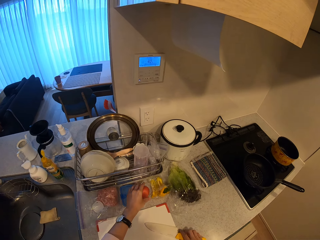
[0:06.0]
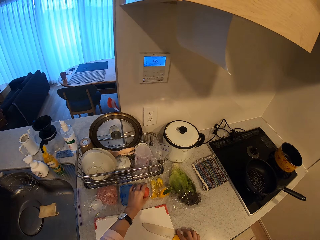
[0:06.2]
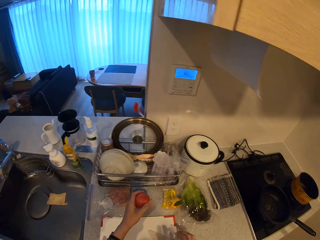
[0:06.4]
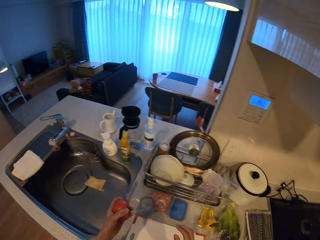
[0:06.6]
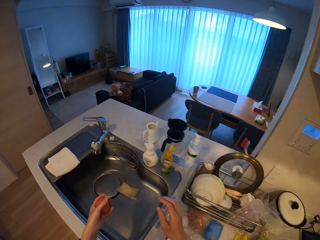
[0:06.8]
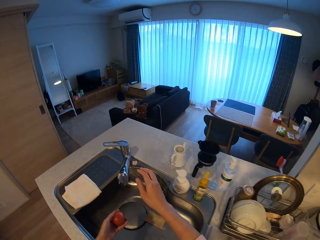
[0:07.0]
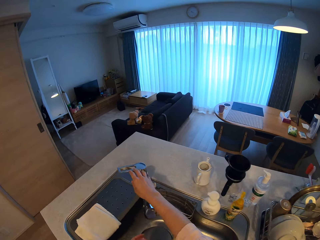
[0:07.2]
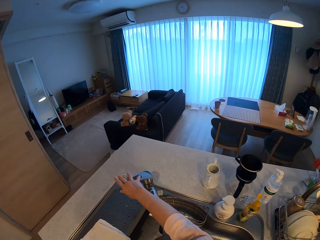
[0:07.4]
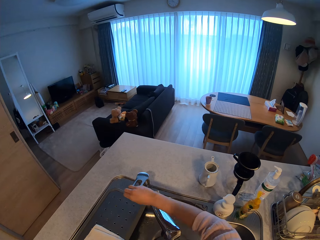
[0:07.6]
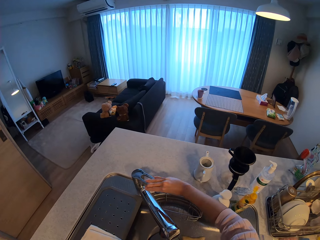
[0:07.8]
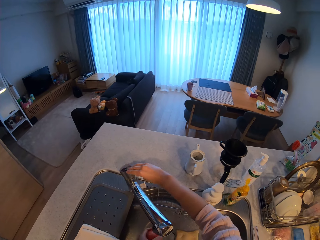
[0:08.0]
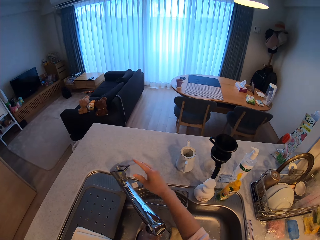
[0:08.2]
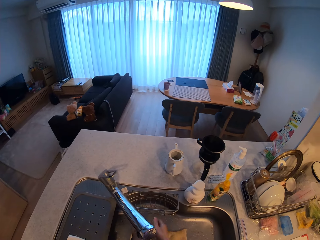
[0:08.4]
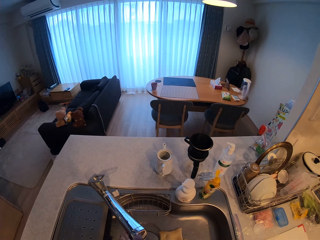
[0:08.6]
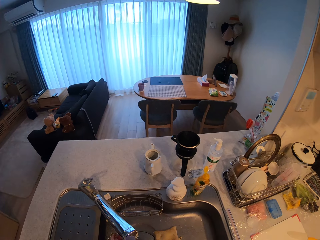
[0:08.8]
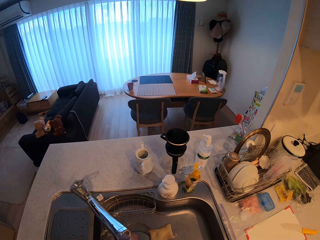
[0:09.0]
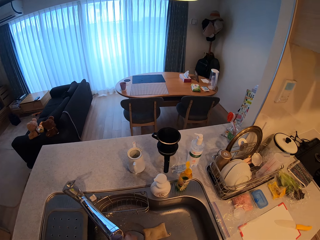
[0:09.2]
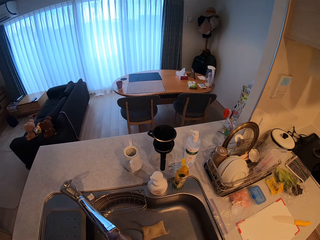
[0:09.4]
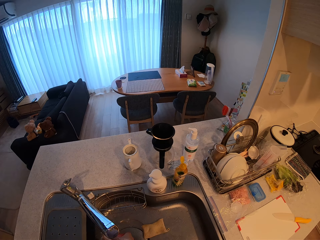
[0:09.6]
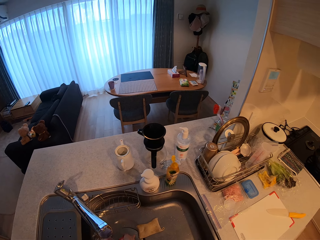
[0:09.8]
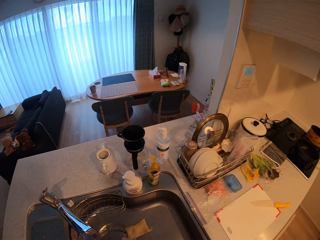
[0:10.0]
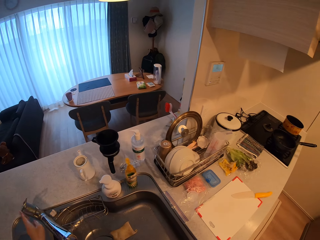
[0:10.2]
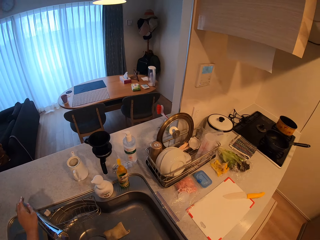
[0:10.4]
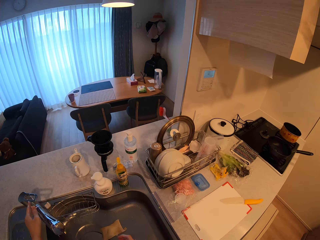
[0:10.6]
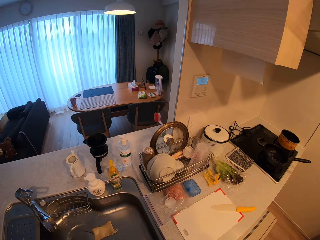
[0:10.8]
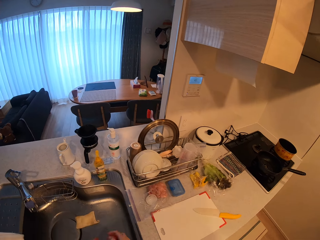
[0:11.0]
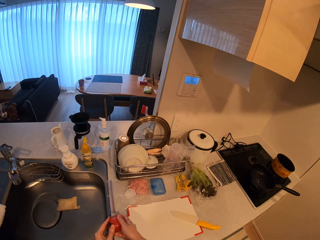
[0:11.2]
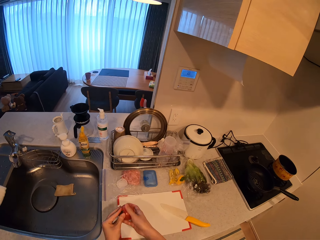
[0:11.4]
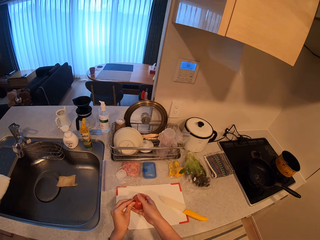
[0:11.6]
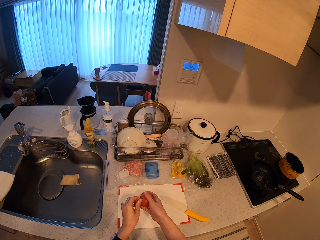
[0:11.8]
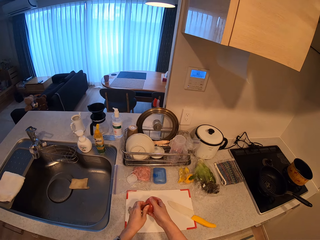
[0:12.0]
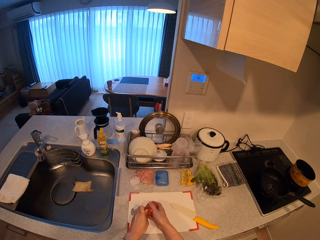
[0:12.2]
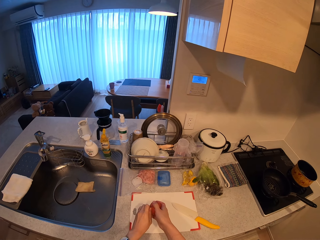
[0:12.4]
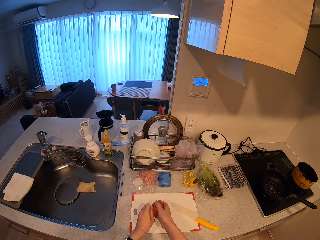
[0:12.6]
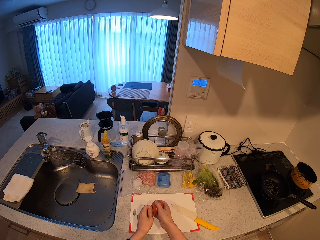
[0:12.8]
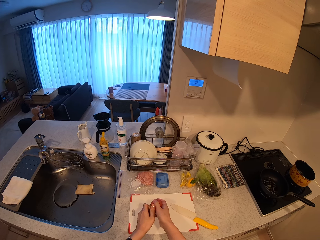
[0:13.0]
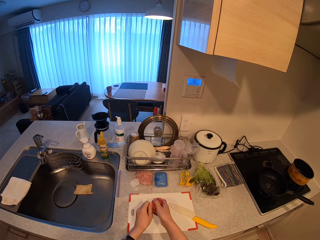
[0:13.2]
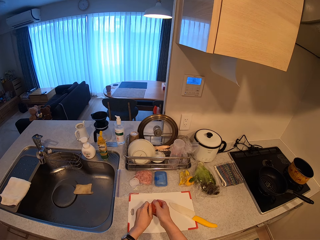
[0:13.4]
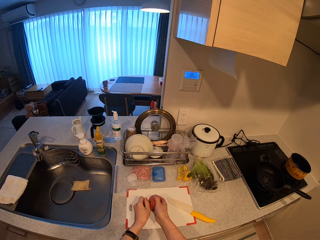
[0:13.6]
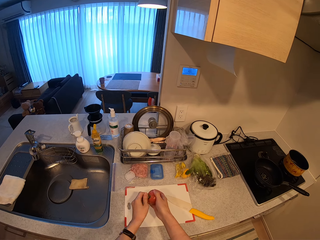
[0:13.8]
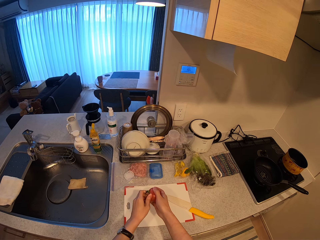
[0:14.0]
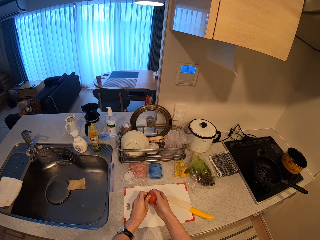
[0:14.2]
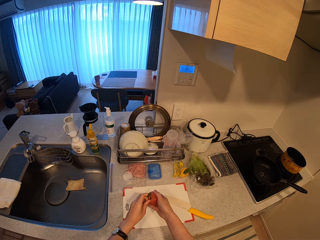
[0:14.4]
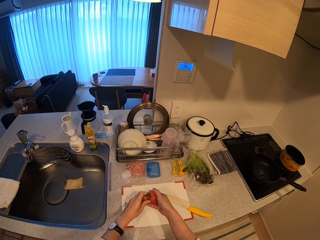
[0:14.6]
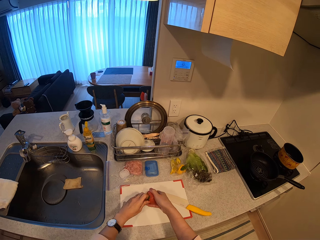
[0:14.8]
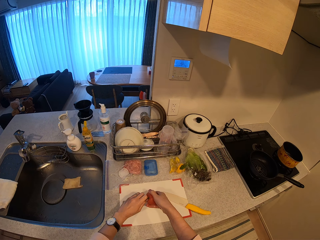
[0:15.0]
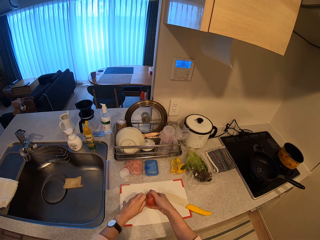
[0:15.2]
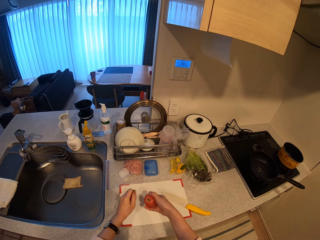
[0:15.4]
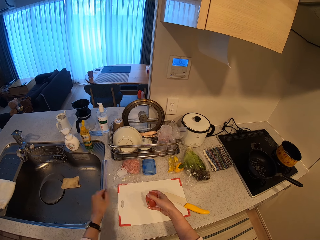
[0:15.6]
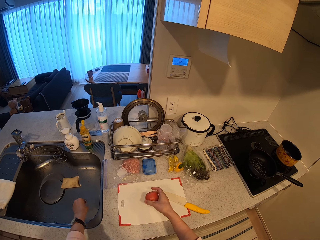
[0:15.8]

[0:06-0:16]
The camera wearer picks a tomato on the countertop. She carries the tomato from the kitchen slab. She switches on the water tap handle. She cleans the tomato with her hands. She turns off the tap. She peels out the sepal of the tomato into the sink. She holds the tomato with her hands.

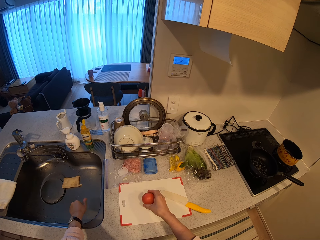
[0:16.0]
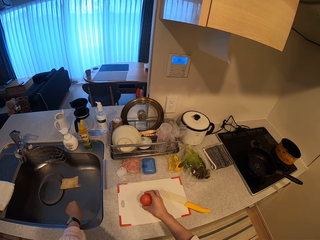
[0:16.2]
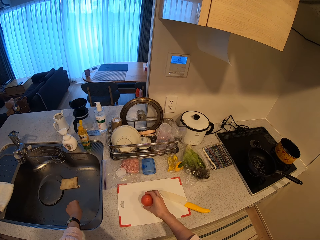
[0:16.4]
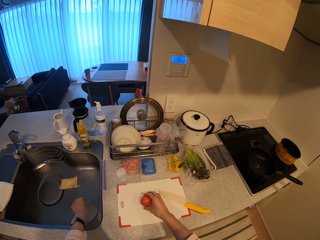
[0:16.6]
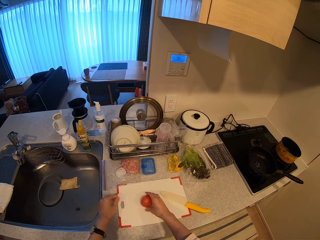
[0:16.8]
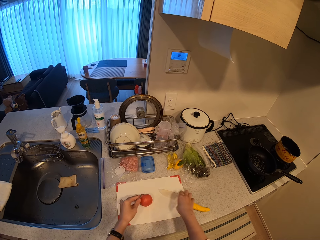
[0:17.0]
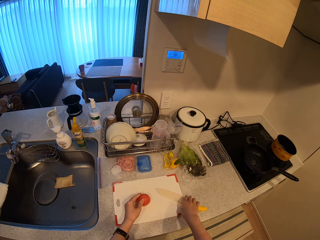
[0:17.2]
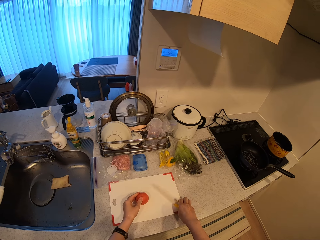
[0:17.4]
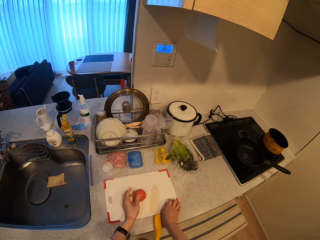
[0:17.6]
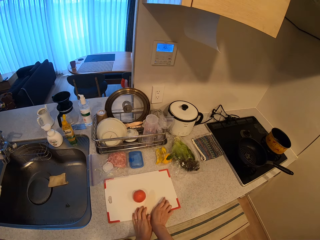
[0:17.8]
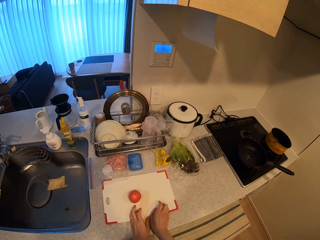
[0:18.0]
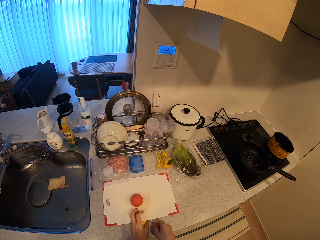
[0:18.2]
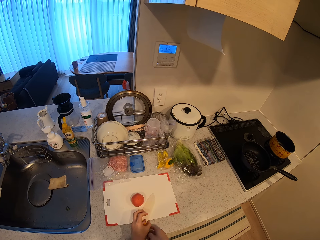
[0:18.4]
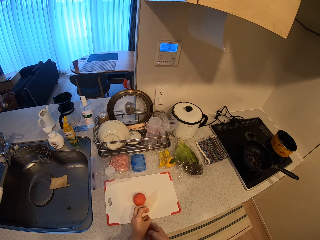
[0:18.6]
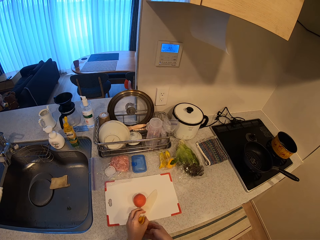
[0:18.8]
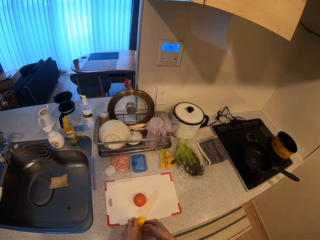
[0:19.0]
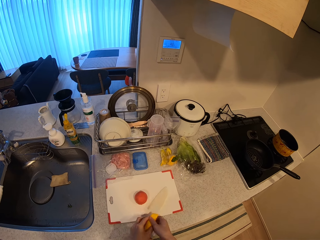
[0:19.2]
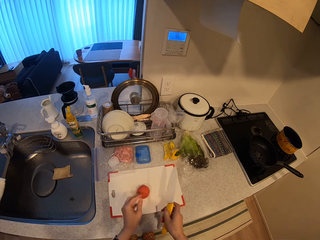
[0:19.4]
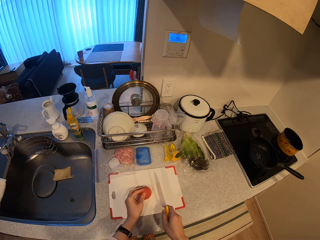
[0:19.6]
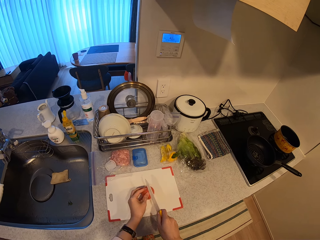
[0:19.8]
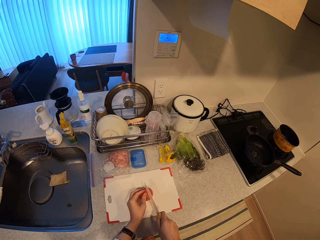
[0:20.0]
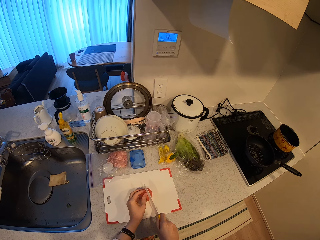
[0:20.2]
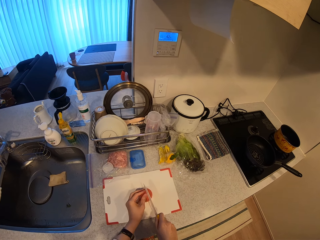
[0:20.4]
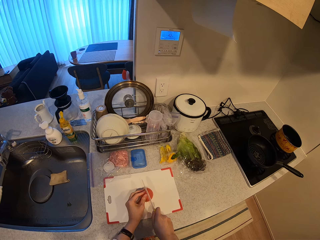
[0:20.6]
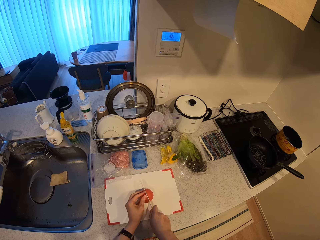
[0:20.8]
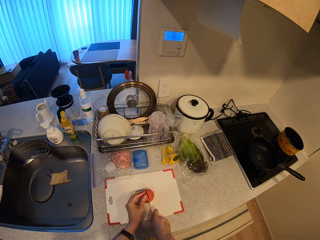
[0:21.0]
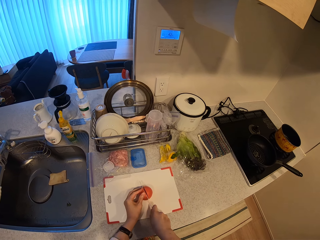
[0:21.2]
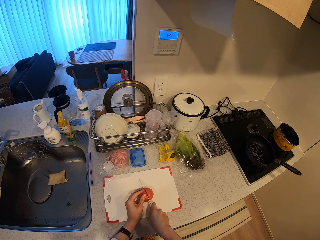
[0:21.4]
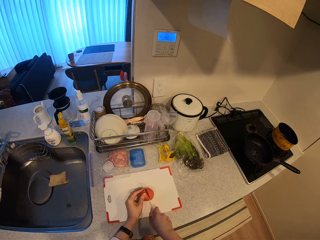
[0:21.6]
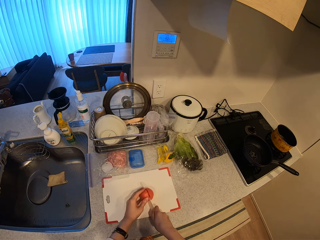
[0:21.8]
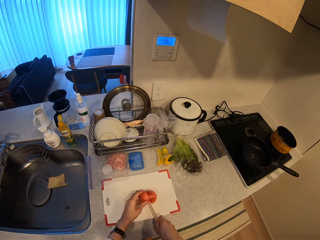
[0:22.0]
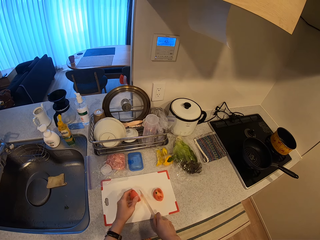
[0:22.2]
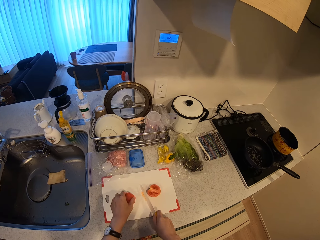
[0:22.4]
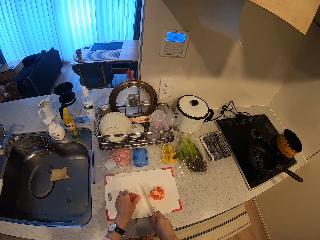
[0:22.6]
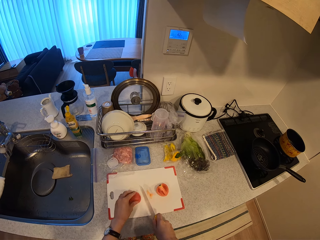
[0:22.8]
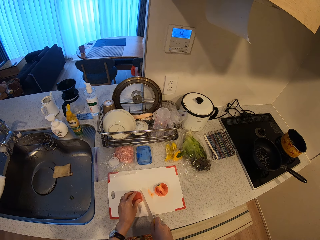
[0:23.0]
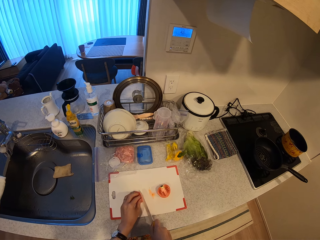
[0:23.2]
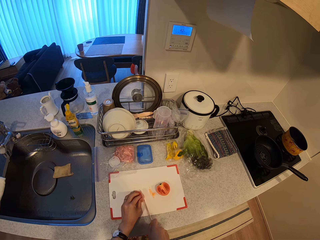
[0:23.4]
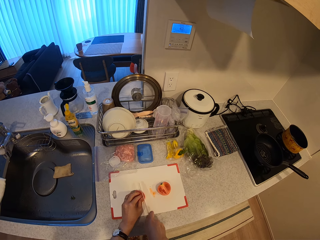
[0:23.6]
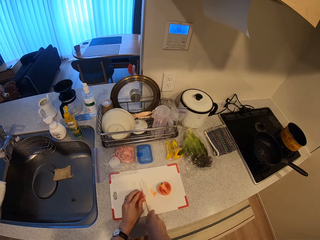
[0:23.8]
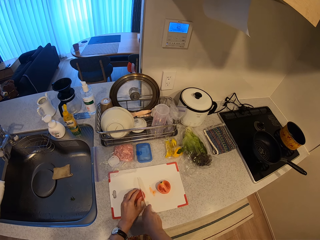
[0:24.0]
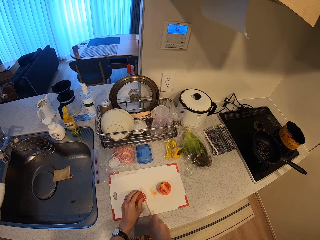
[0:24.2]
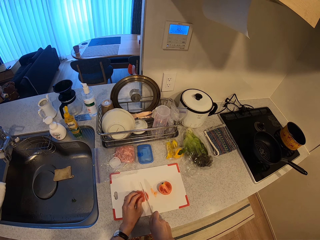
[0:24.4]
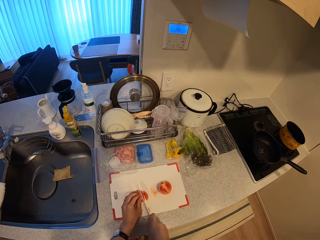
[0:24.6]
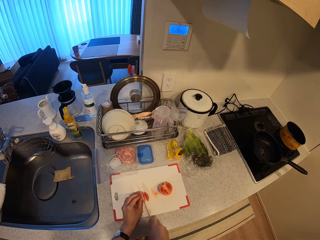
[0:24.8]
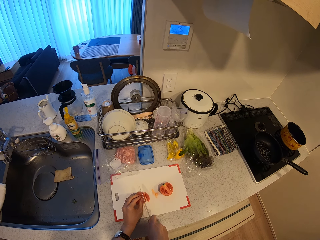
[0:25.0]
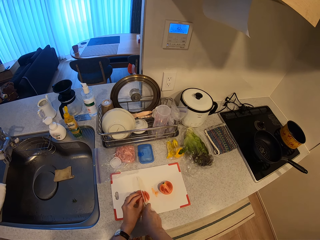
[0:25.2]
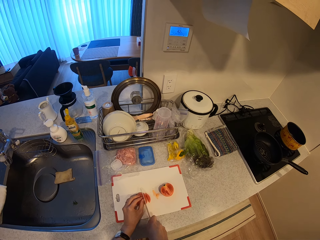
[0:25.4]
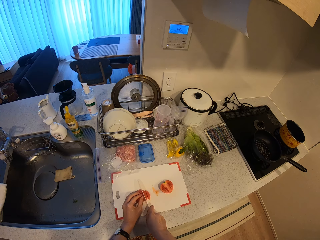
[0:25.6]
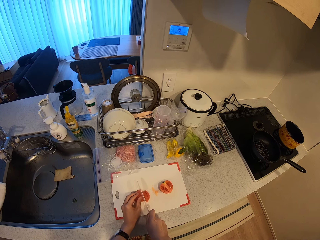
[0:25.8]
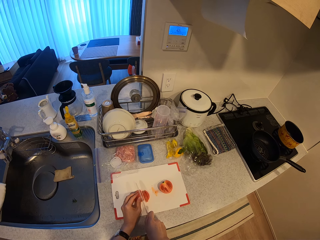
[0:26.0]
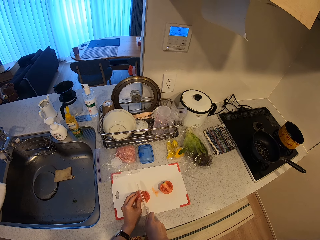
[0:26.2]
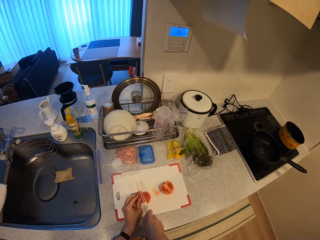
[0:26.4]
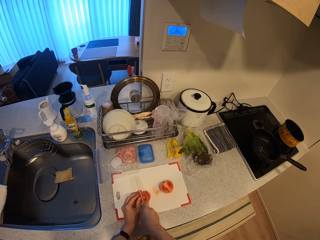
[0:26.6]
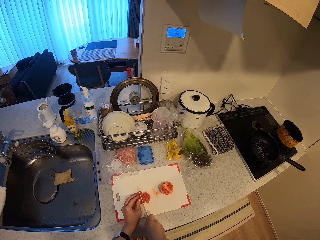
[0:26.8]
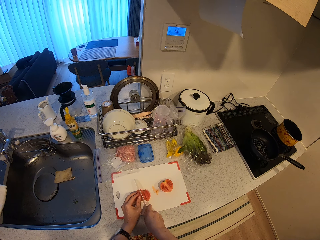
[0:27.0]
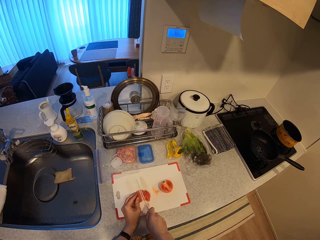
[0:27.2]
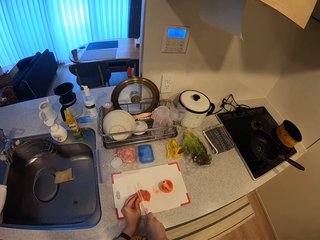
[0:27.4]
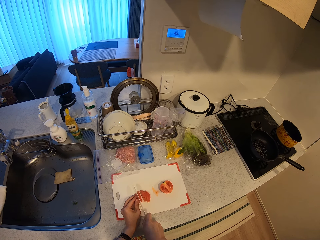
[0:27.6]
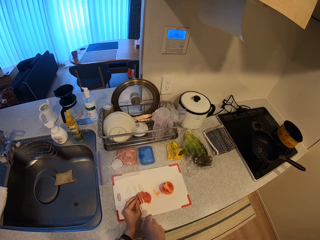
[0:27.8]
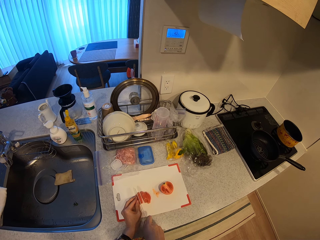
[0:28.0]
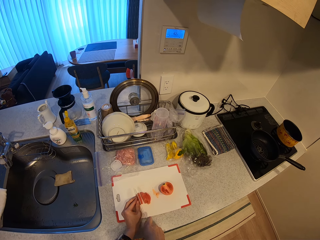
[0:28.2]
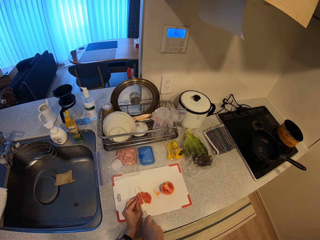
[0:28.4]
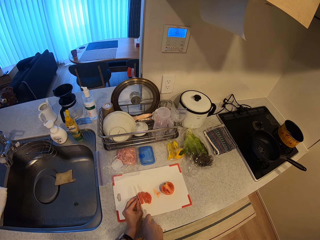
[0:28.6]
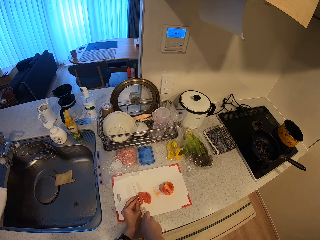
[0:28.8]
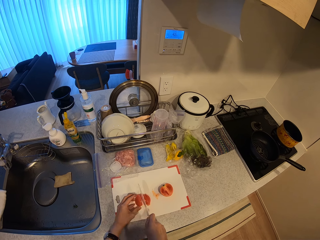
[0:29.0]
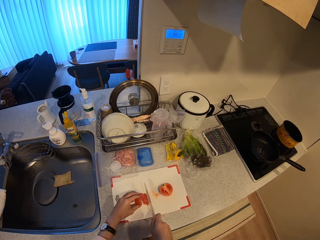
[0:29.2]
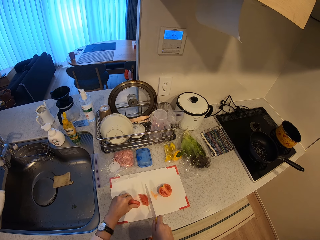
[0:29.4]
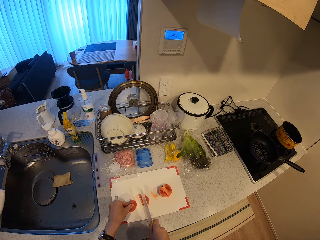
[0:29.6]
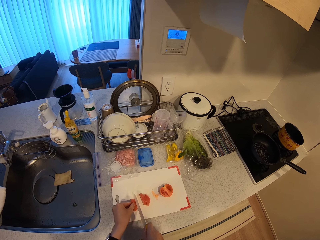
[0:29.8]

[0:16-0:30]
The camera wearer sets the tomato on the chopping board. They put something in the sink. They move a knife on the chopping board, pick the knife on the chopping board, and set the tomato on the chopping board. They cut the tomato with the knife. They chop half of the tomato with the knife.
